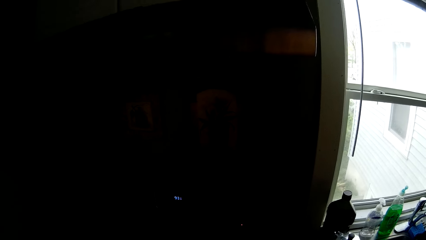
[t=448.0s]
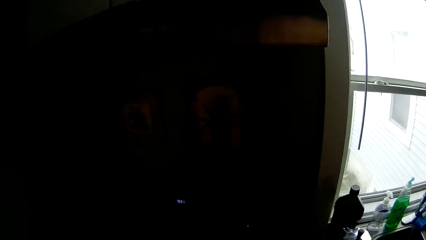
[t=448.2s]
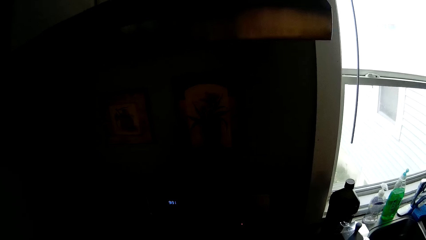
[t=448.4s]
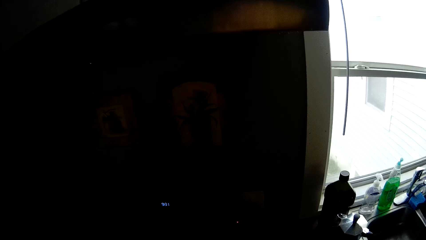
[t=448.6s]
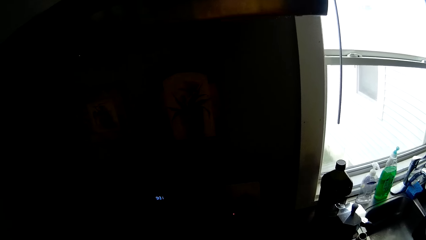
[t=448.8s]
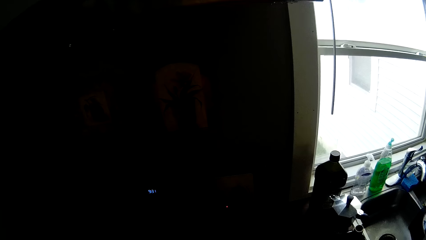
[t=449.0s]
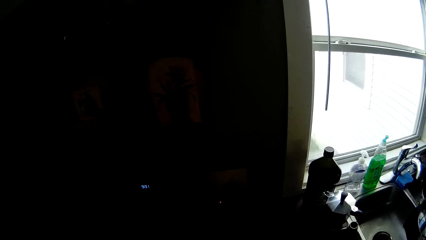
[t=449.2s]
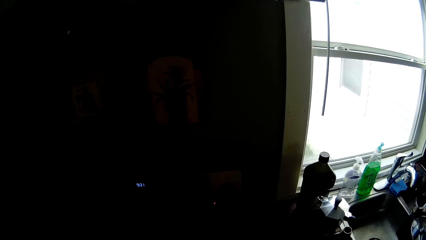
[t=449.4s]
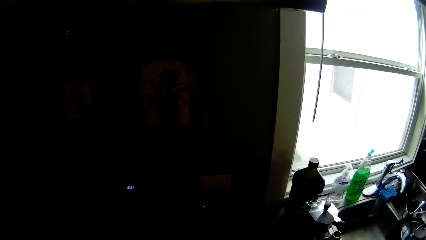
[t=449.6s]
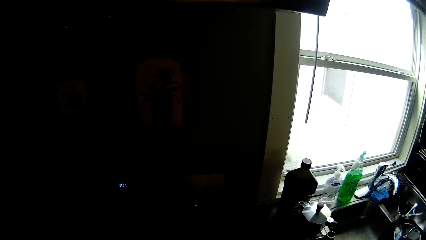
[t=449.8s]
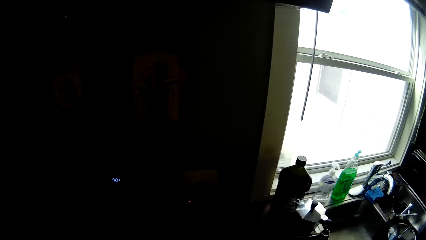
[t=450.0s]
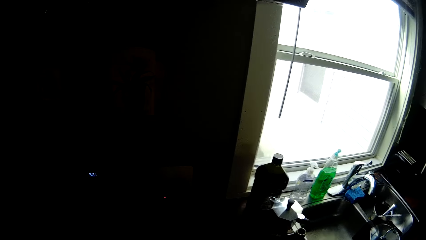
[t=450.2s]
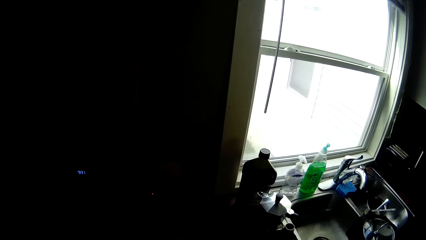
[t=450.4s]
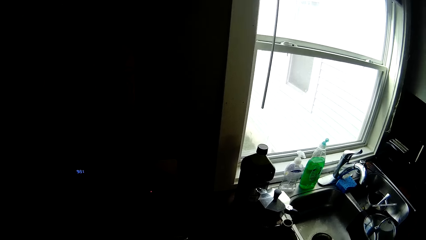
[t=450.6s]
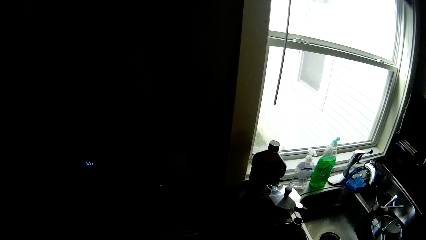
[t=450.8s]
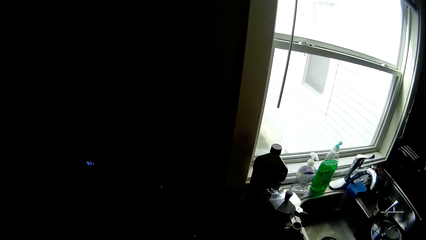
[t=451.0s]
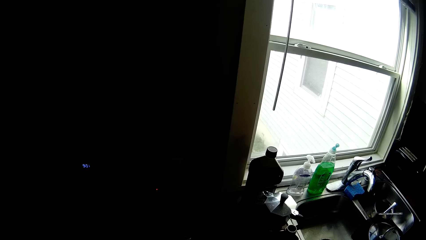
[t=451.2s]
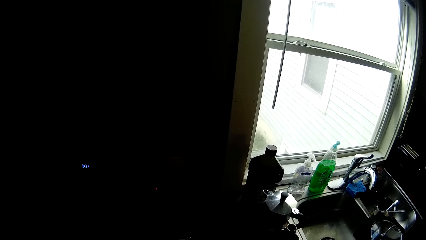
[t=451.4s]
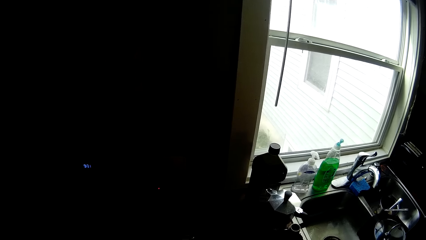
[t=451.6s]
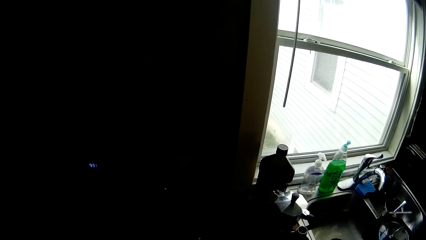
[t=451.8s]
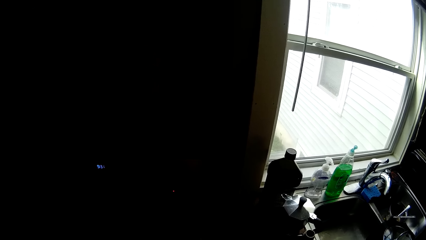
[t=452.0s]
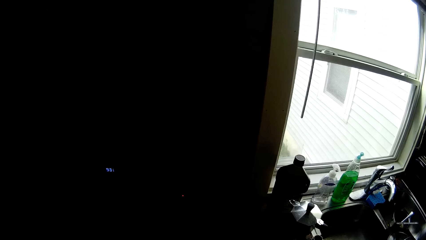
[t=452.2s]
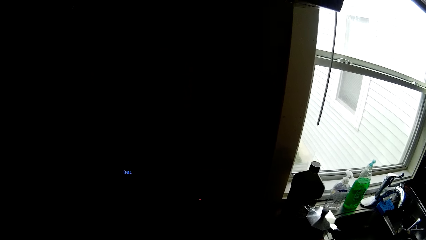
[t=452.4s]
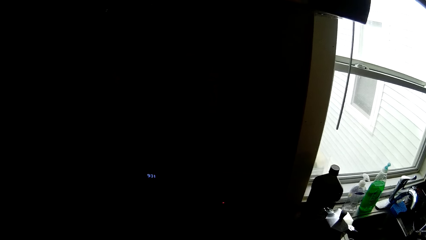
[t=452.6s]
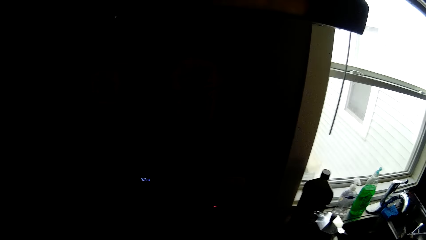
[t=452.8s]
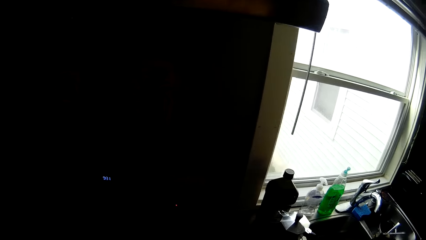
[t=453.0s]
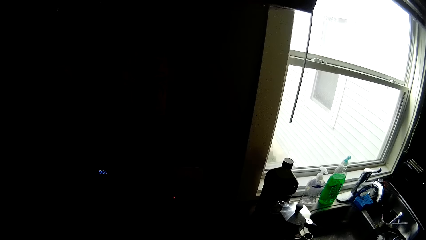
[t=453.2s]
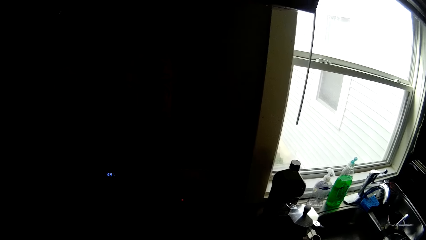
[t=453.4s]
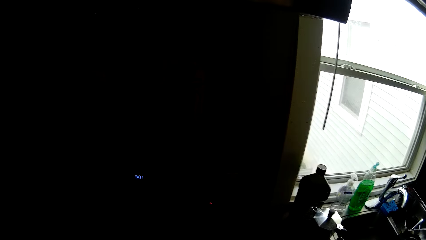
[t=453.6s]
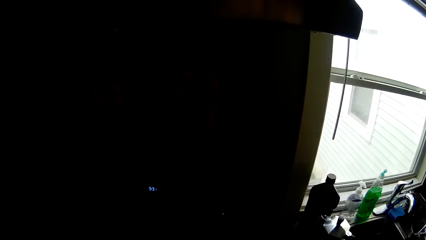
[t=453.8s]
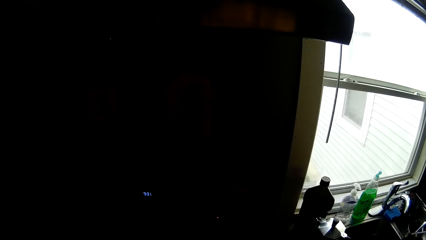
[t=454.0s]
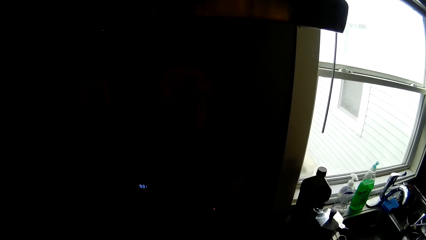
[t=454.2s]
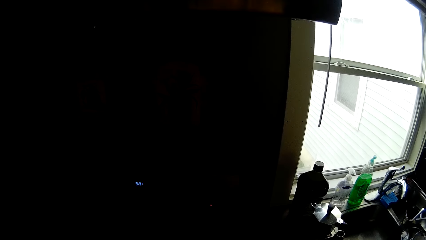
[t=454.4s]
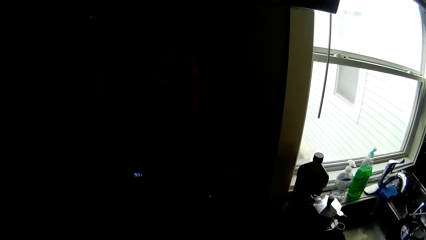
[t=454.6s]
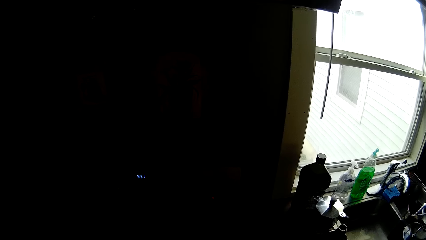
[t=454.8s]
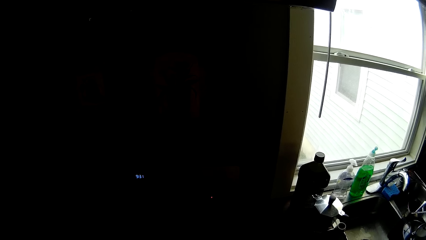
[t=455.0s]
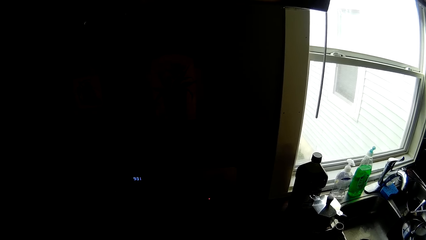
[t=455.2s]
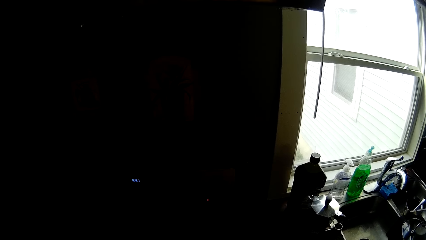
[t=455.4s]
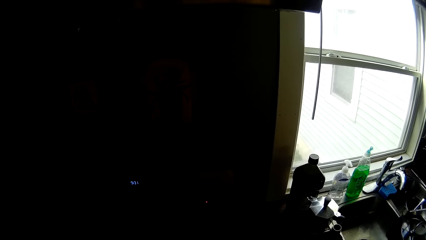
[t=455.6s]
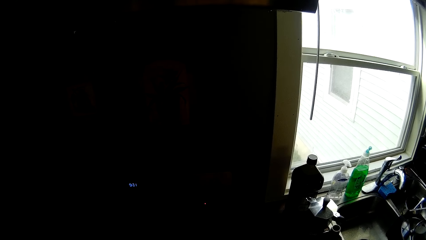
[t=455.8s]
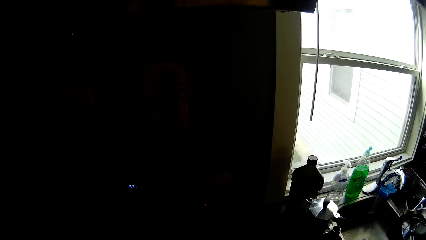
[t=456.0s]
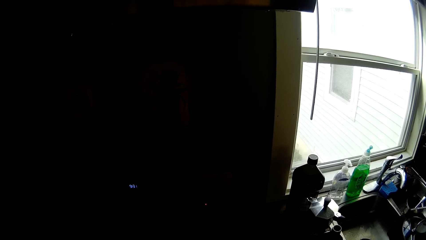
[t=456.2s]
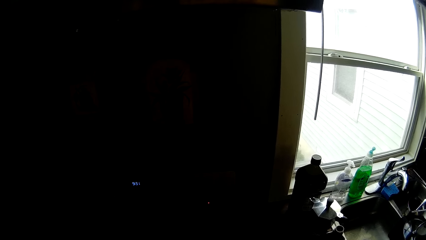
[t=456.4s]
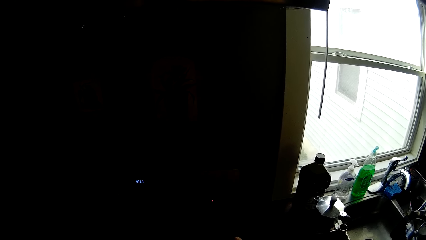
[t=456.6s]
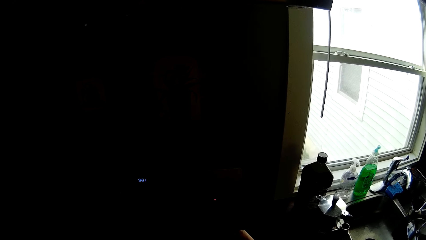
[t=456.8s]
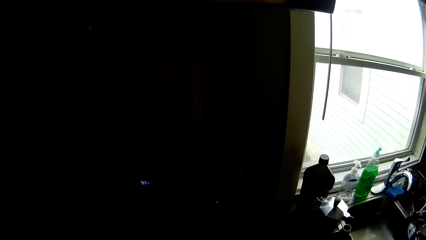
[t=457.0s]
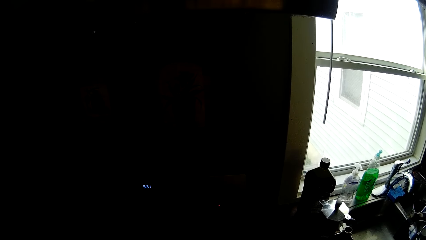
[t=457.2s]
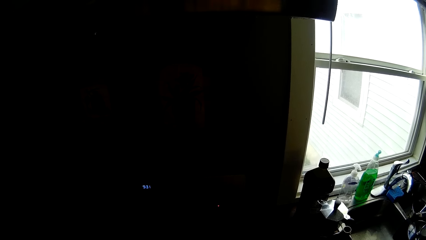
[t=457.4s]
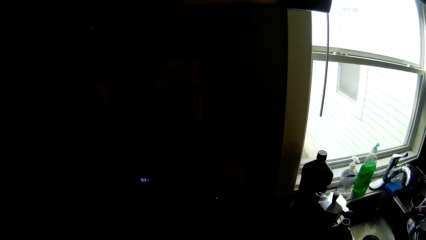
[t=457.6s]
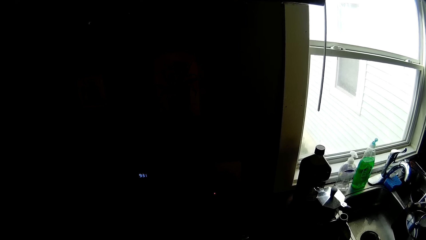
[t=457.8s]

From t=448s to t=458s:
The camera wearer prepares food on the cooker.

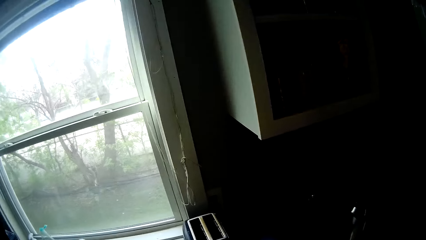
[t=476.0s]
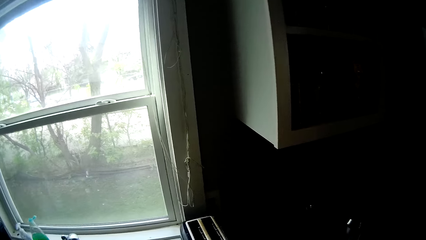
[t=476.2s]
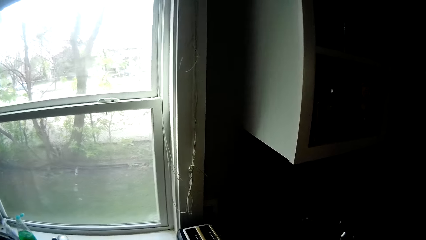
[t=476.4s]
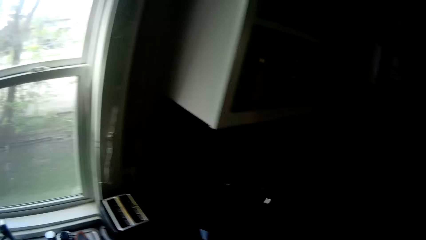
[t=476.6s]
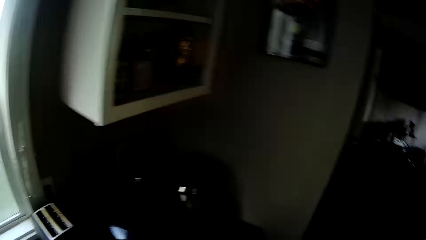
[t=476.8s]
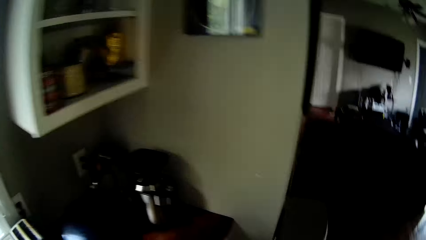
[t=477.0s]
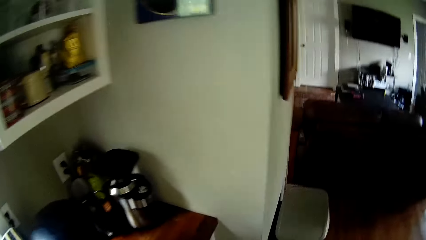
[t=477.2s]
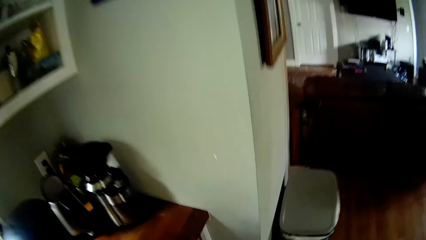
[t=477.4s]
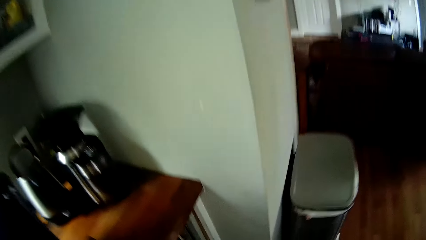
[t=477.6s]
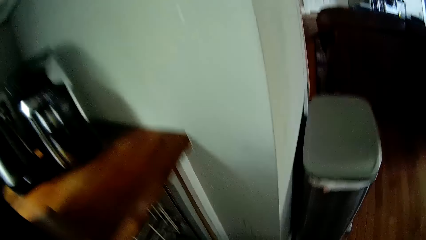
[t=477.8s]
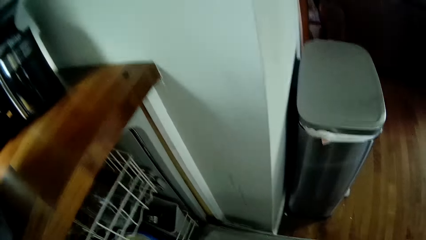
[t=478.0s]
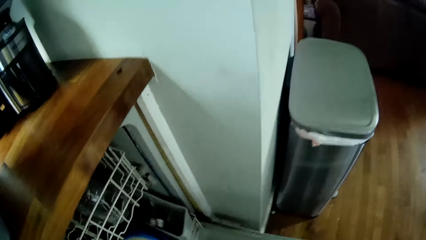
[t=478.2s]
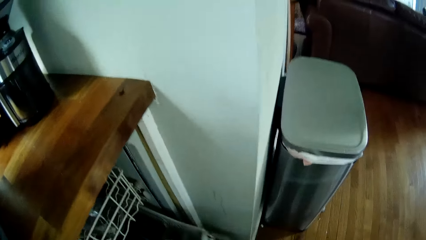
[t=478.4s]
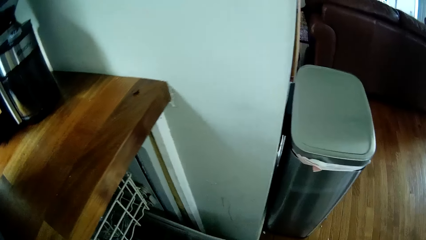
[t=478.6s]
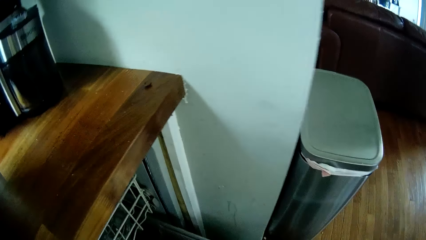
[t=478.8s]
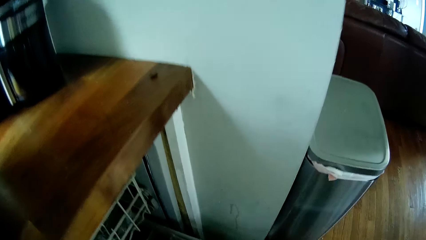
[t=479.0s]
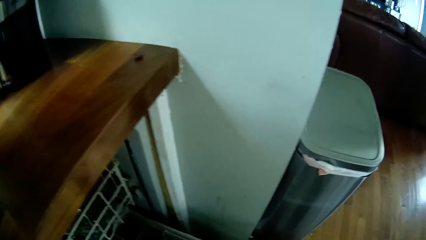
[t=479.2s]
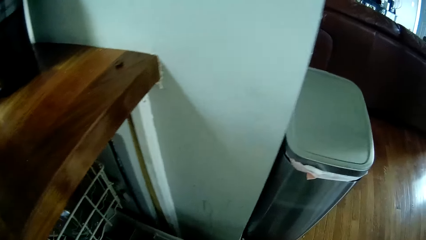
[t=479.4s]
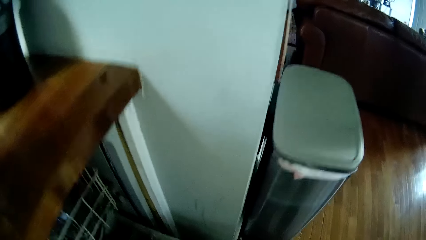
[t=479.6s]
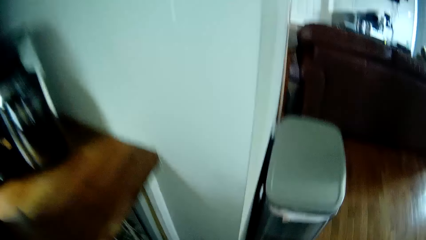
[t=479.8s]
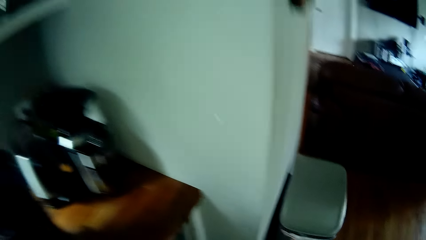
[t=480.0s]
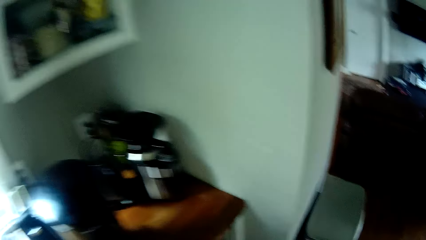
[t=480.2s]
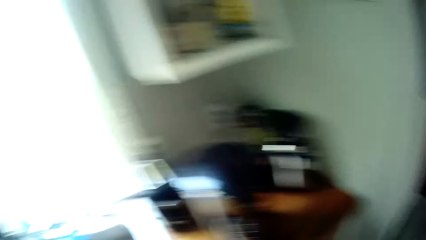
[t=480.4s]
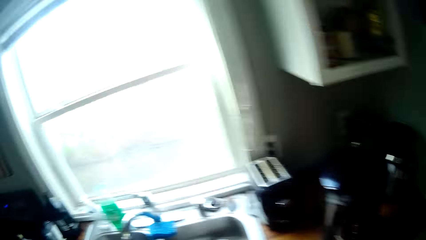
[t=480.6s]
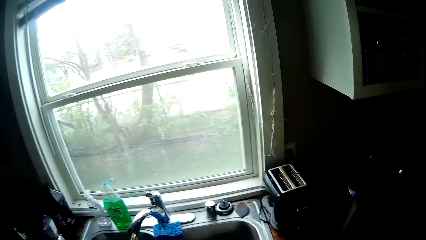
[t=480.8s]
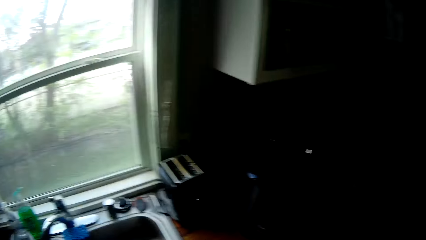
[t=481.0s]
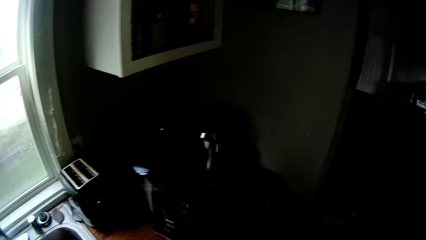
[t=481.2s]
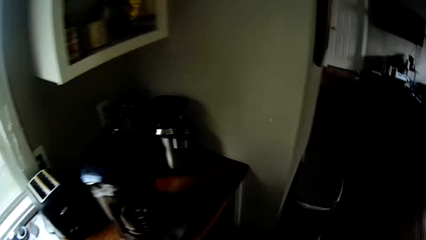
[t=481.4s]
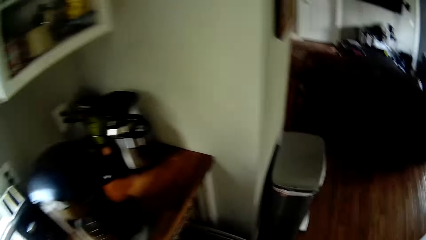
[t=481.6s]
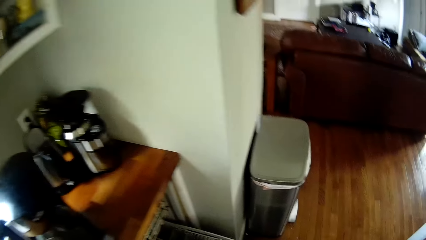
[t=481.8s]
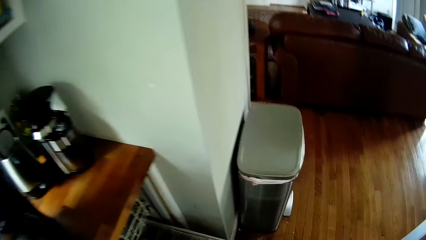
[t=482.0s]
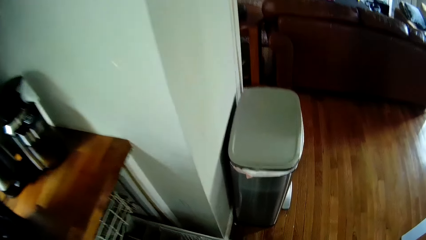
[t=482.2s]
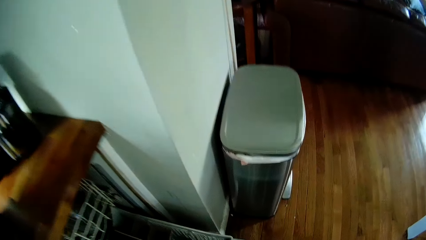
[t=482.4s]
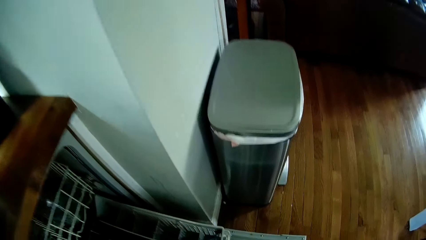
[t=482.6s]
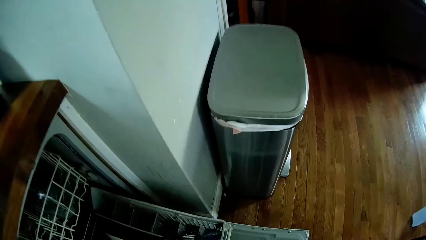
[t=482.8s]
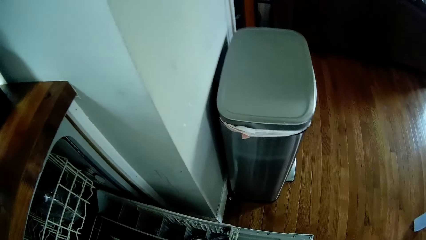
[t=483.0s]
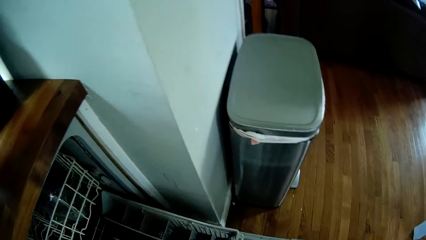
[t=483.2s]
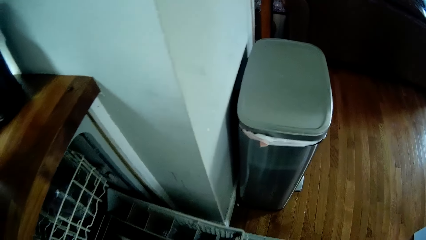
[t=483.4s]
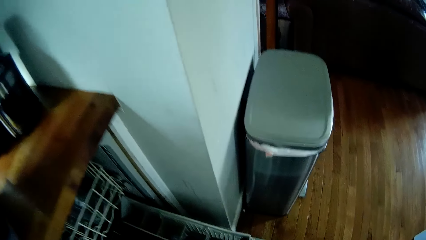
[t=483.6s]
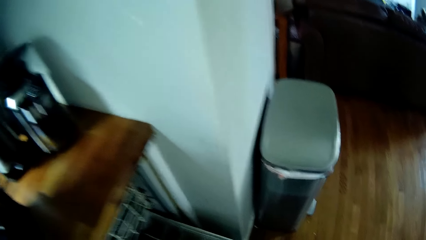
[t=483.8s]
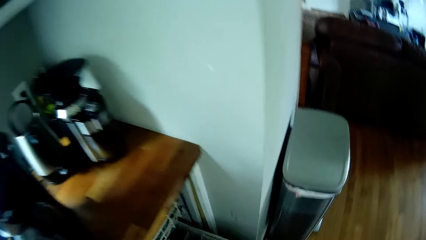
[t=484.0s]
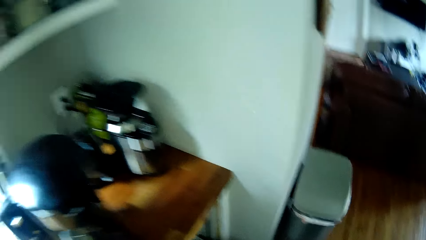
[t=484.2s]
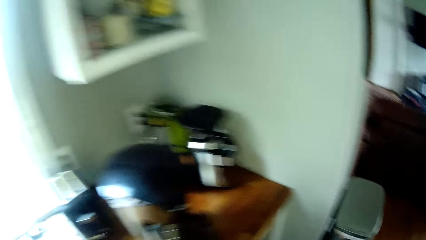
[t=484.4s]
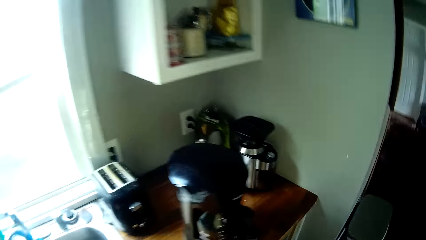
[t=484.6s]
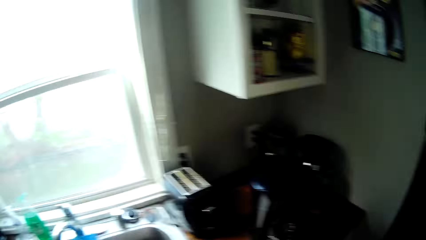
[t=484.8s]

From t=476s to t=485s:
The camera wearer opens the kitchen cabinet or drawer with his right hand.
